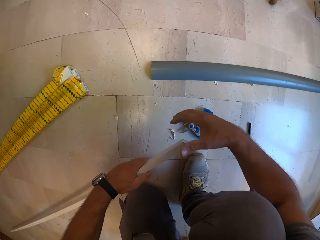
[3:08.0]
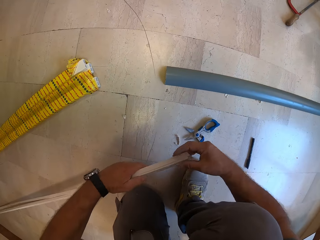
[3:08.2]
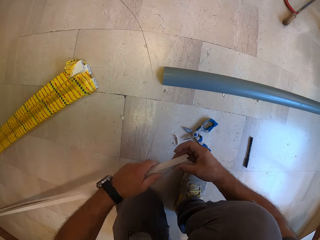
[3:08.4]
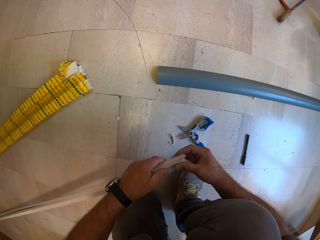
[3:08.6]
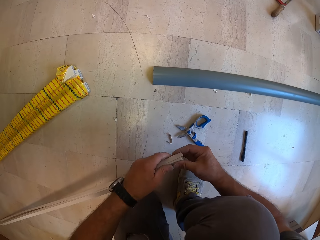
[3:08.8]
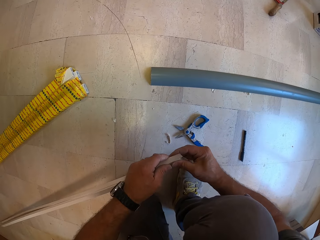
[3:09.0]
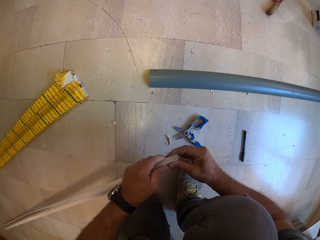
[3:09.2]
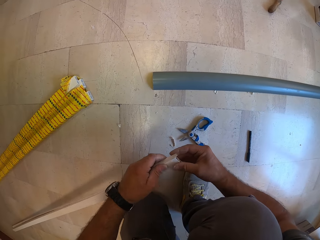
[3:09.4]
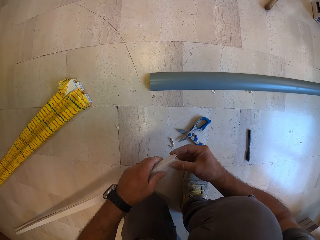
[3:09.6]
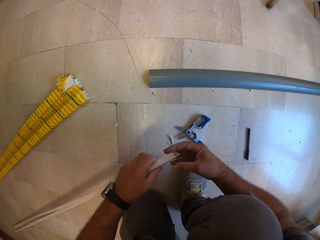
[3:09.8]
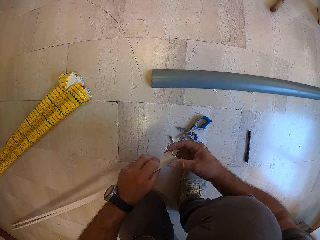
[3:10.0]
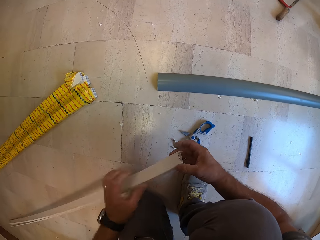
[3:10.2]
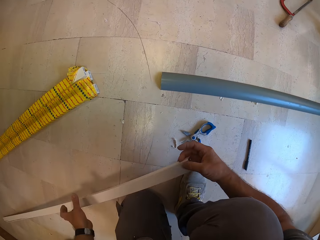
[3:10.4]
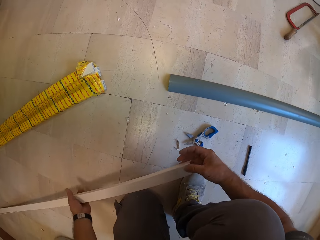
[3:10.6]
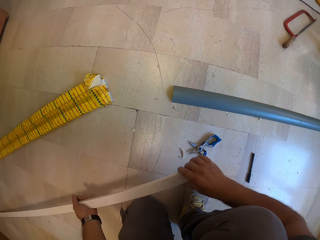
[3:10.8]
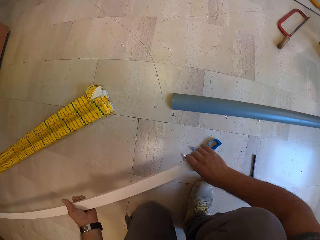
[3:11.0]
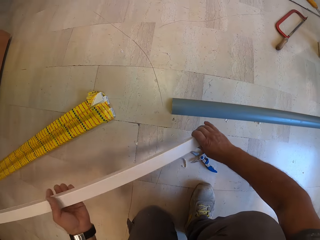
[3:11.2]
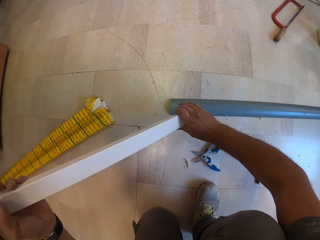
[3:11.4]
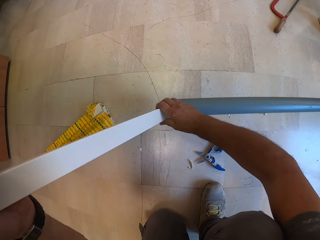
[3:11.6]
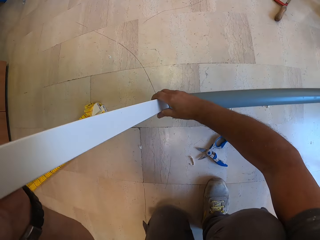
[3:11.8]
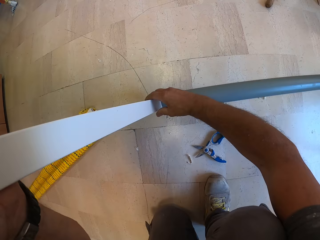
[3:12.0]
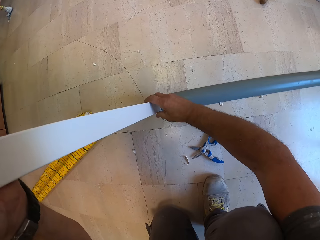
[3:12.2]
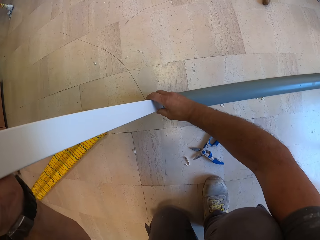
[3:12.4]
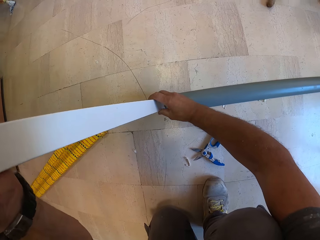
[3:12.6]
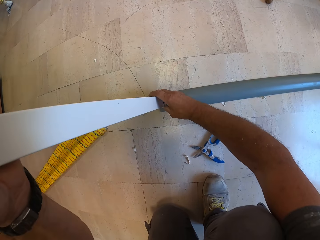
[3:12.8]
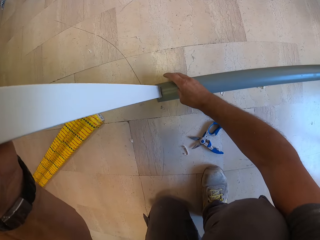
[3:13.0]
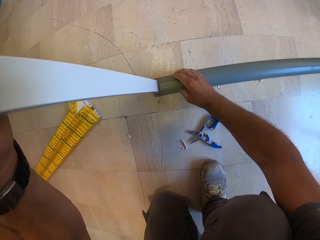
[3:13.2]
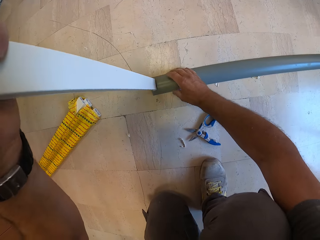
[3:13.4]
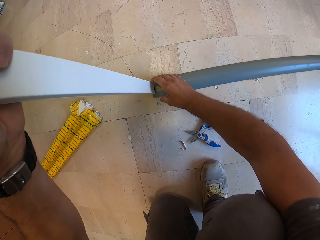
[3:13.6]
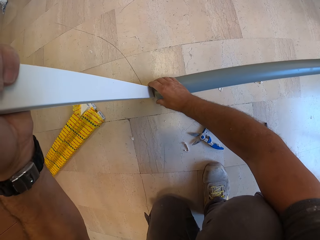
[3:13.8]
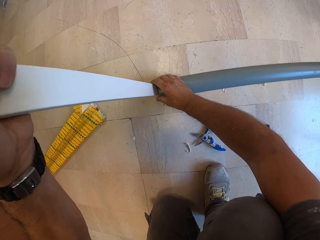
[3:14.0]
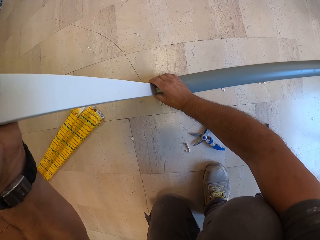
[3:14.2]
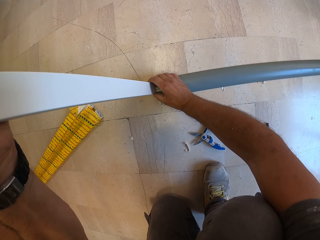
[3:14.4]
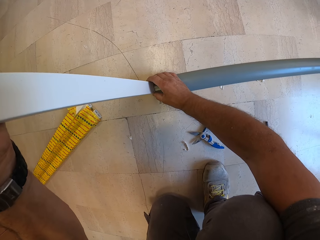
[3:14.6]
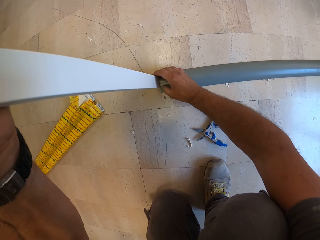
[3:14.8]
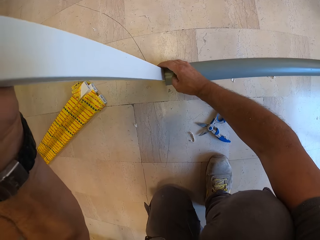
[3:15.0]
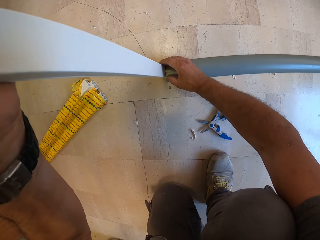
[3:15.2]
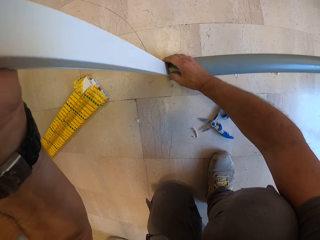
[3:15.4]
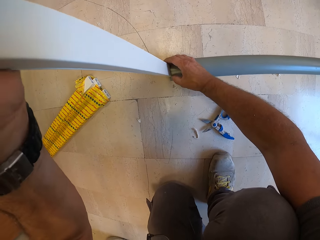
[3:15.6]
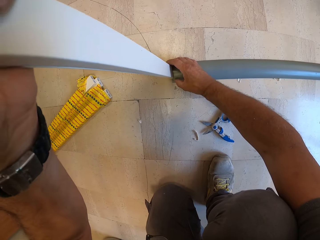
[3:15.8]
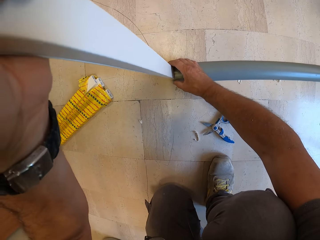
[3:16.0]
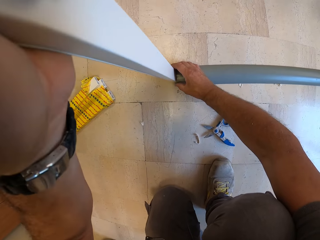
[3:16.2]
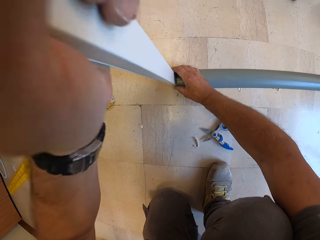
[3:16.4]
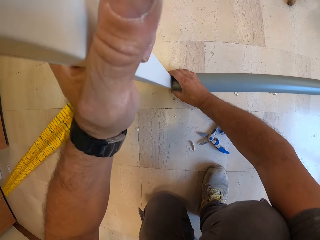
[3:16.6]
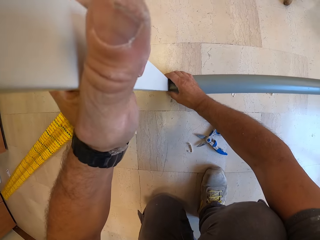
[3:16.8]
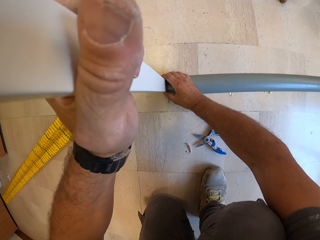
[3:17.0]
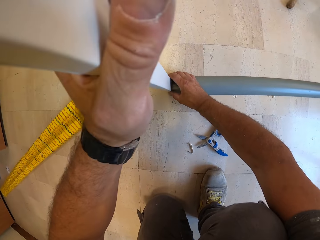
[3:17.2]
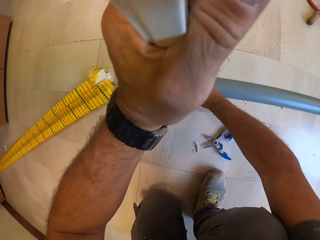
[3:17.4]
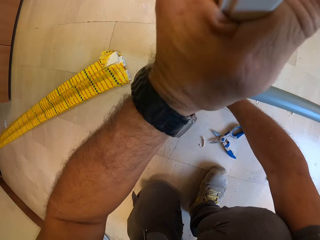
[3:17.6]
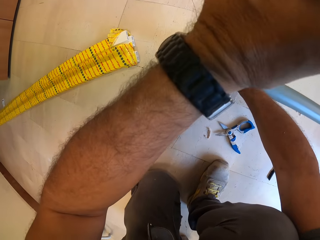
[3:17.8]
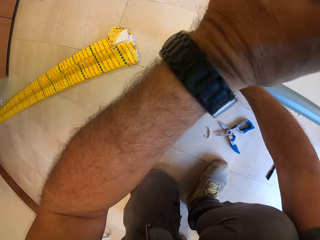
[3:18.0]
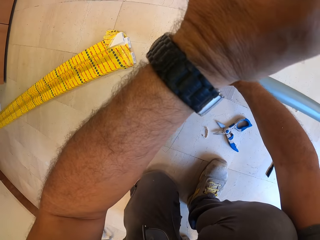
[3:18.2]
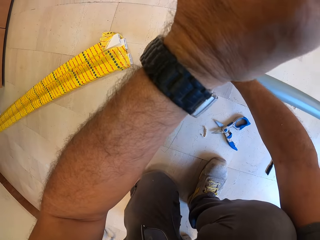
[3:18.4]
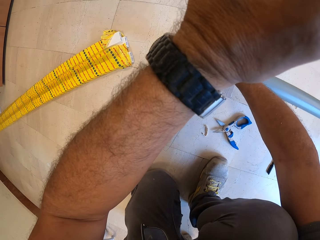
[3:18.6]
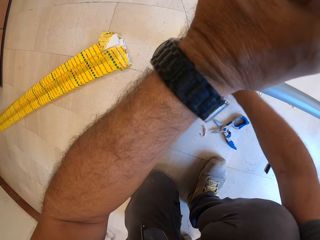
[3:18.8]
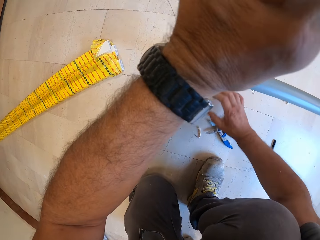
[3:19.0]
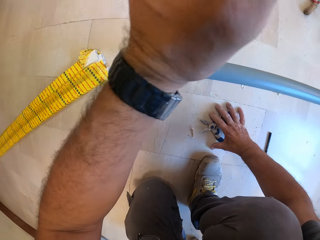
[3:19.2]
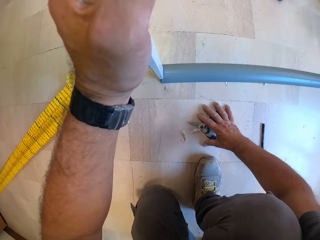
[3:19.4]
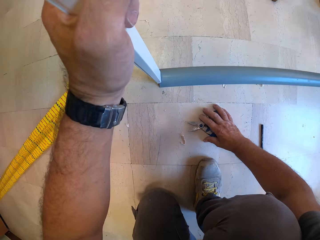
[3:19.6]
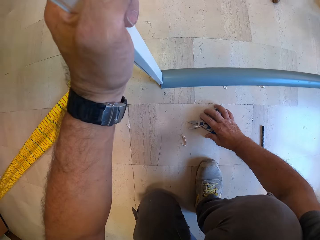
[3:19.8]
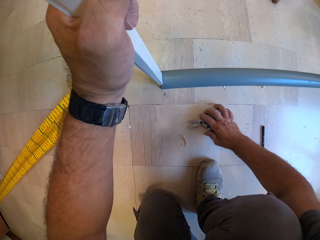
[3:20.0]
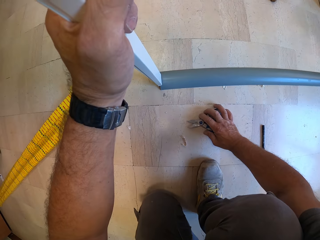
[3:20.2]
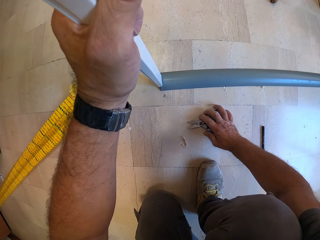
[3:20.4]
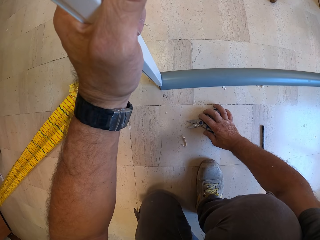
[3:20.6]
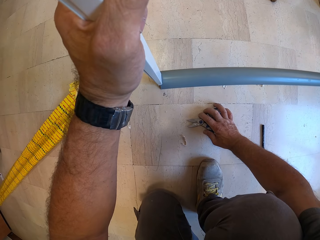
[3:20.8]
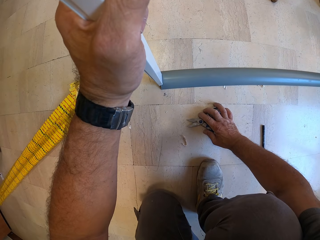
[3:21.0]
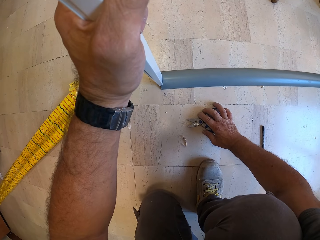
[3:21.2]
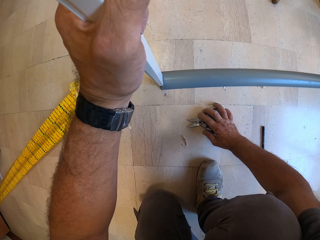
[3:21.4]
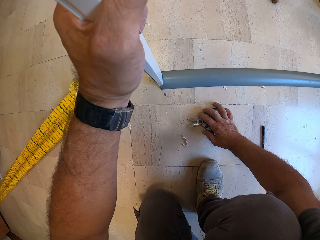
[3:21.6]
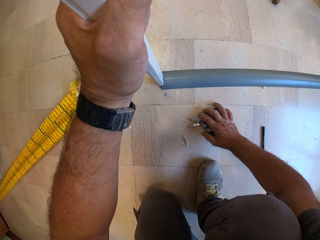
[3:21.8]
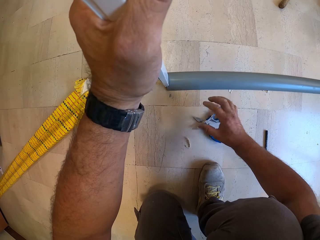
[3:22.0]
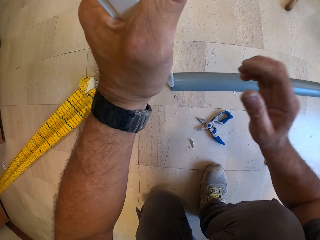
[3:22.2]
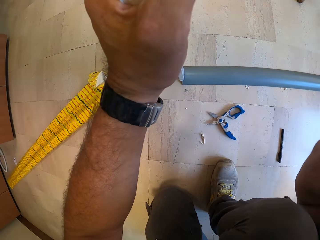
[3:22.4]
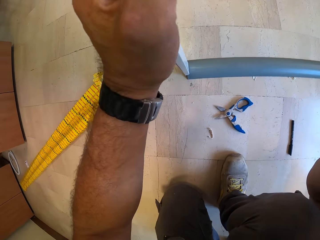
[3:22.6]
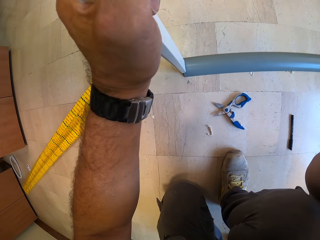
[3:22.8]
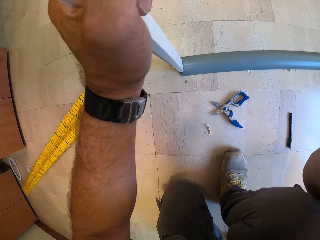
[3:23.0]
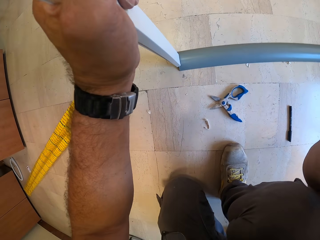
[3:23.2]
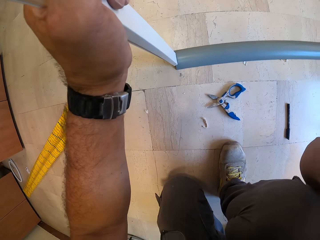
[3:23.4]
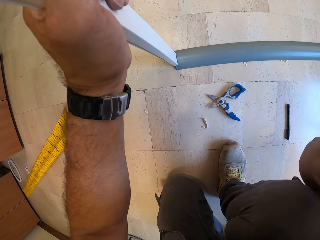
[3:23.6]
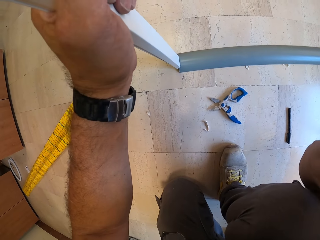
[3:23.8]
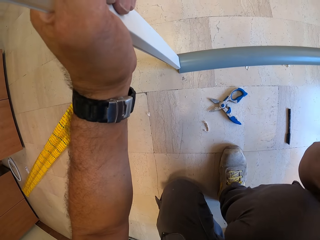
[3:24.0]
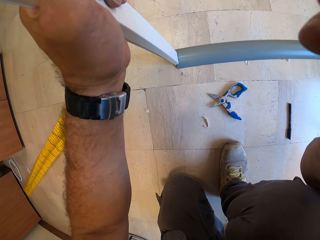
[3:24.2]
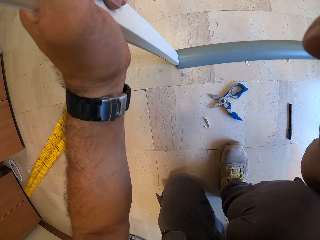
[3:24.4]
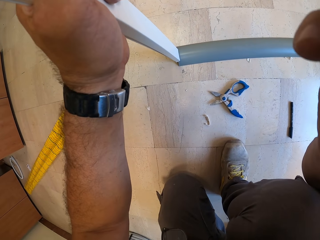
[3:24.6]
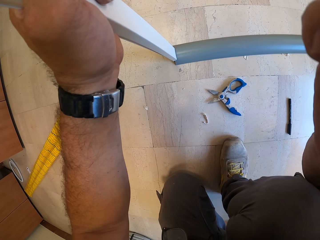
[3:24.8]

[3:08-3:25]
The camera wearer stands the stacked plastic conduit with both hands. He touches the cutter with his right hand.
